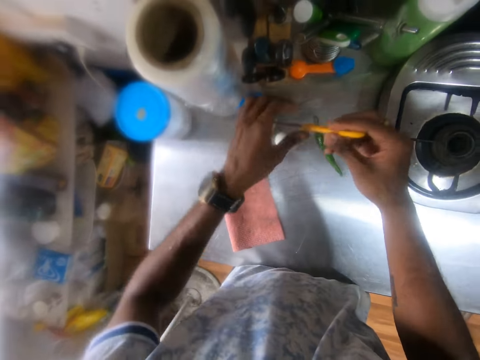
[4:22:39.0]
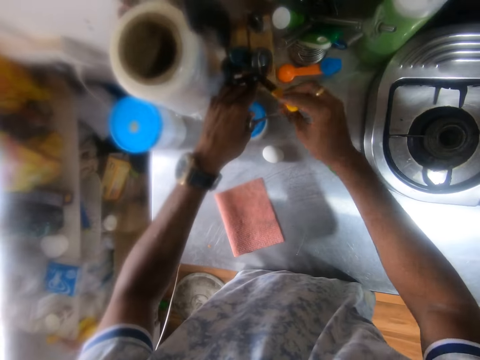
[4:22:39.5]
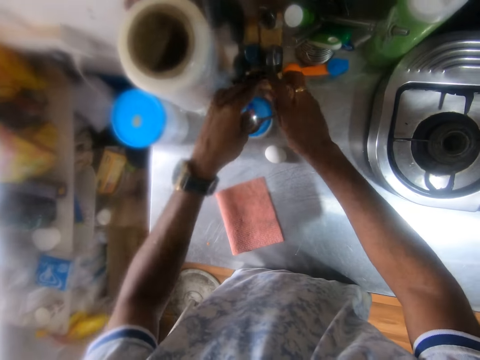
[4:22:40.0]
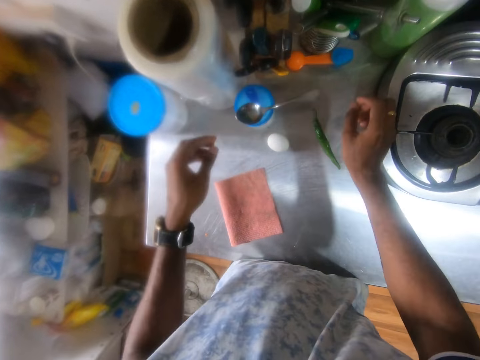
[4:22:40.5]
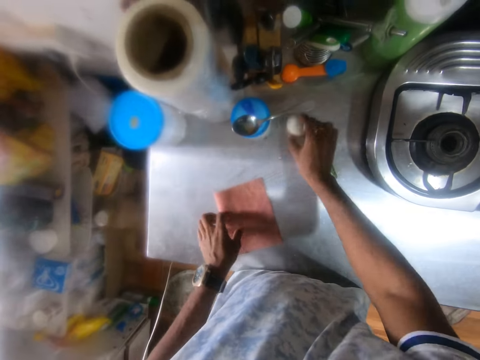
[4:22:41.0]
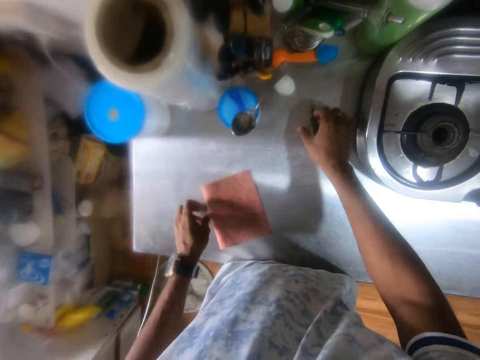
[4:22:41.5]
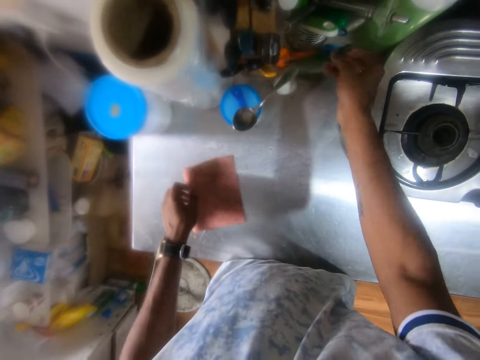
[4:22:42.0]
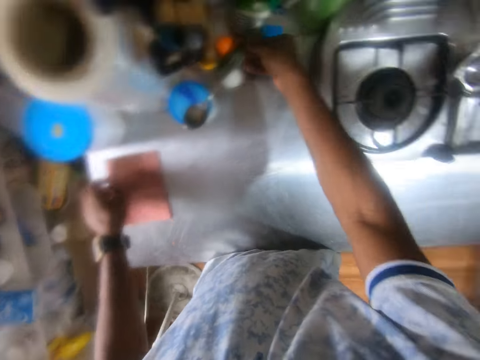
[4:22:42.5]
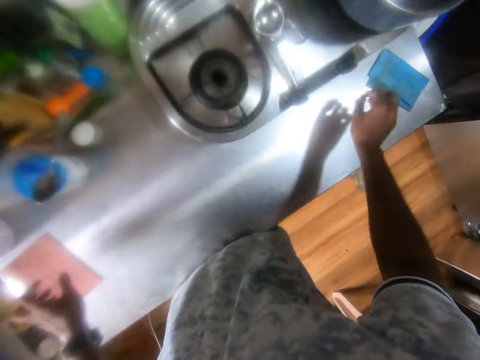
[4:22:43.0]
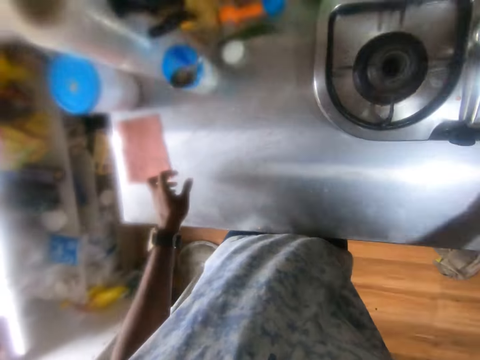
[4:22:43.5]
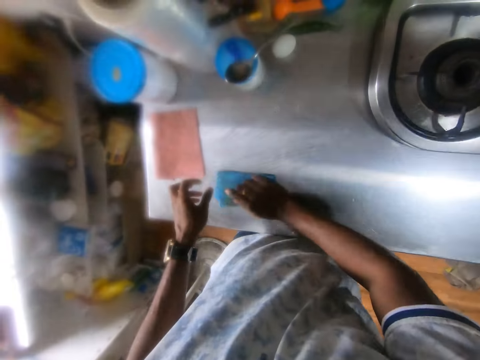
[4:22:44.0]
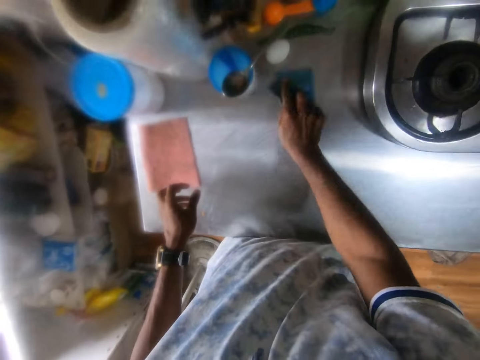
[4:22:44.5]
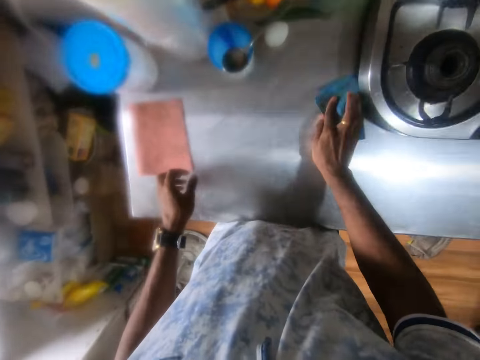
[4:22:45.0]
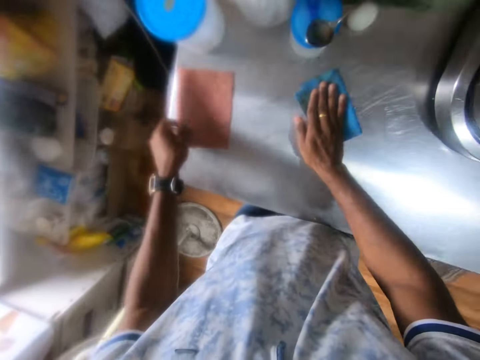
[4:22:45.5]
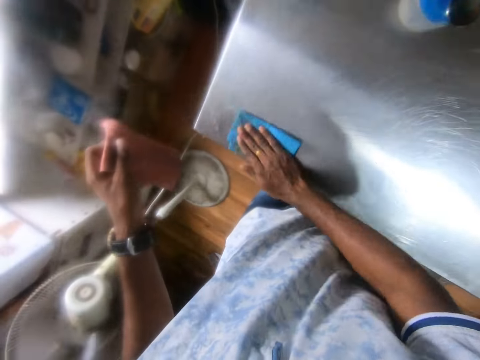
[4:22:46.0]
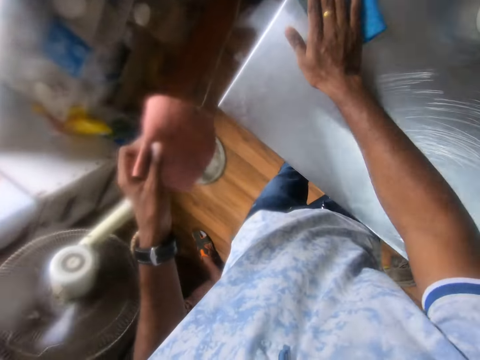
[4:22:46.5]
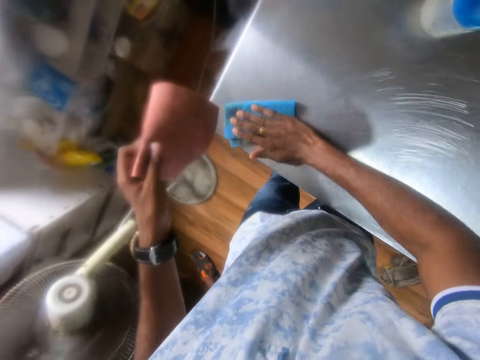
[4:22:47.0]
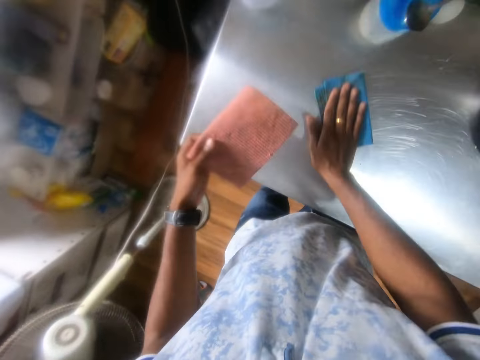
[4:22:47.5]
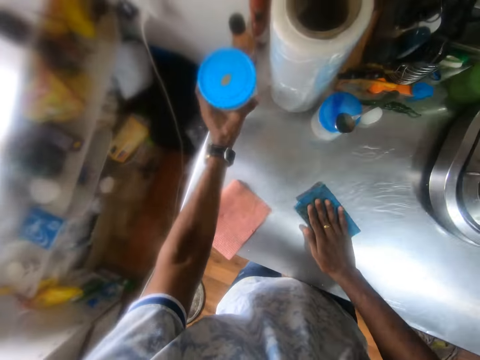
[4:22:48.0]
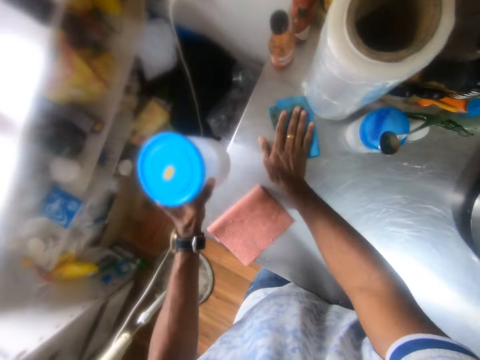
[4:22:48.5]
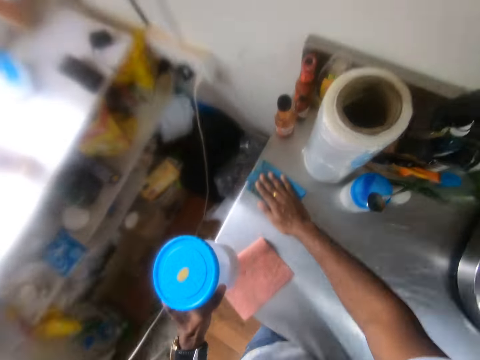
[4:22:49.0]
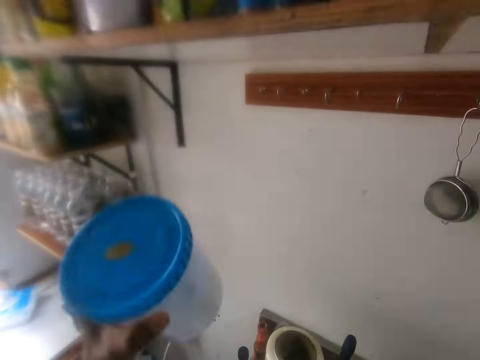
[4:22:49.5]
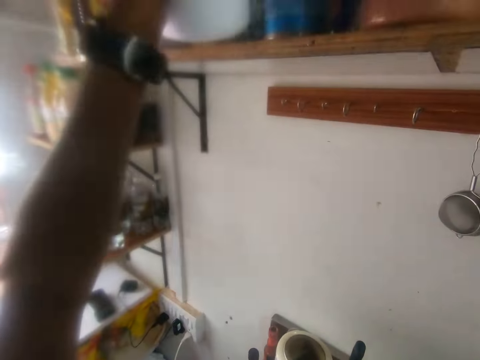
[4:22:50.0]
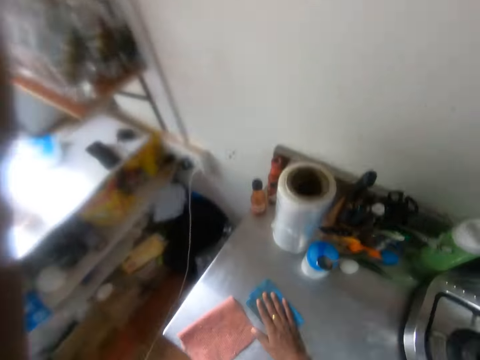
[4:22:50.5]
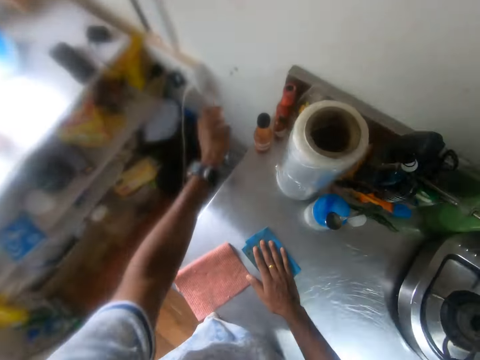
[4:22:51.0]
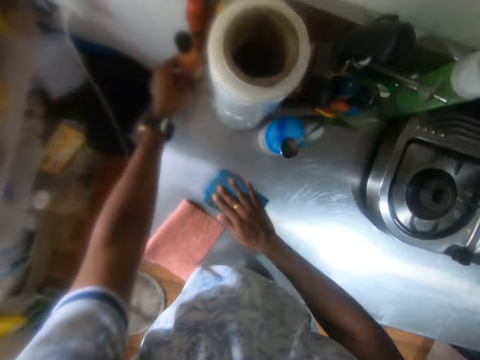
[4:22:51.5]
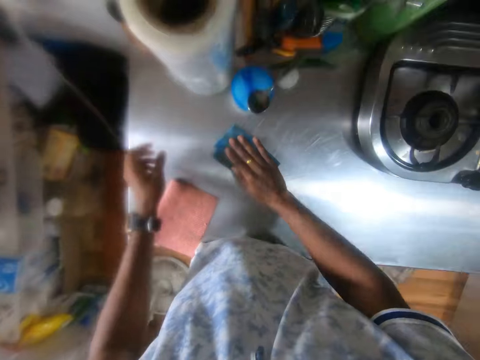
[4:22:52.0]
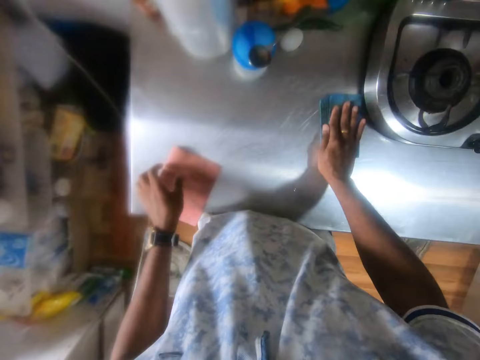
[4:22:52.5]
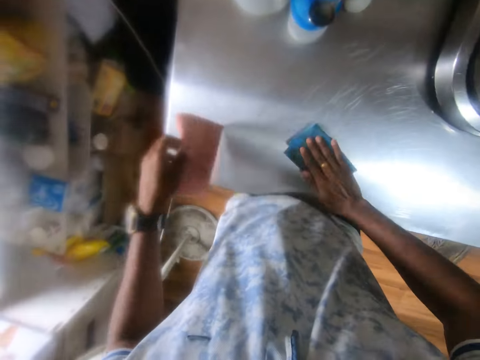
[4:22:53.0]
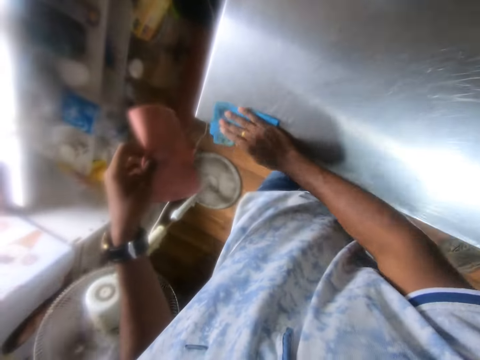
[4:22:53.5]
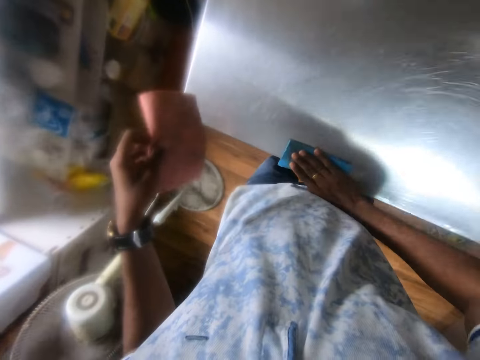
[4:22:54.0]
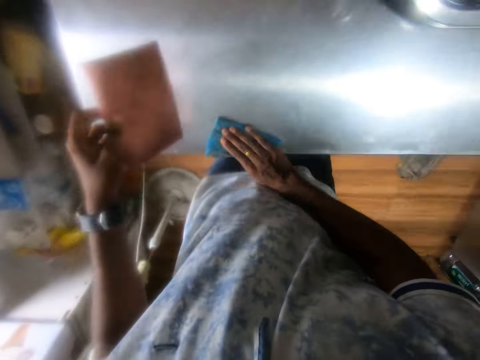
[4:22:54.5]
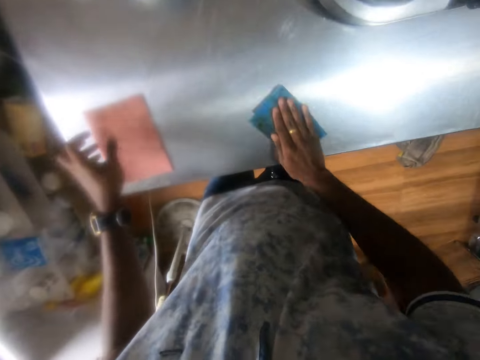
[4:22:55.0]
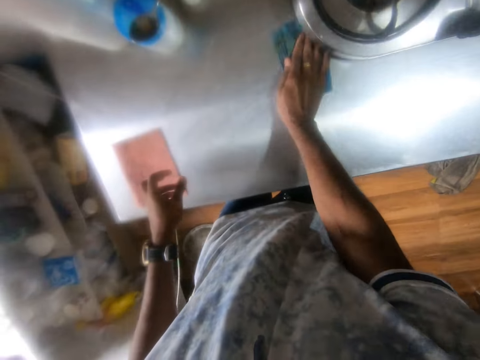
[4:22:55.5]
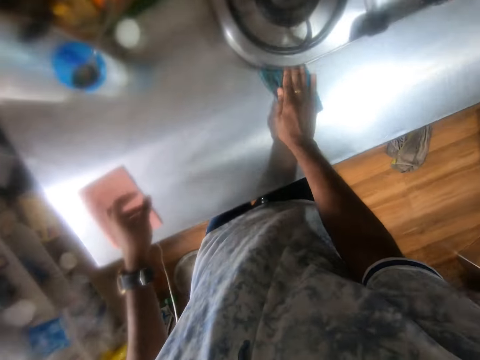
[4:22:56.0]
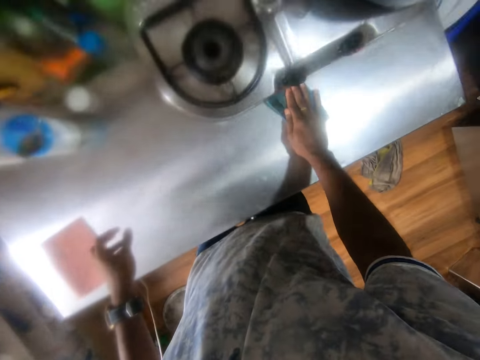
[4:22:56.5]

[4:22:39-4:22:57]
The camera wearer passes the knife from his left hand to his right hand. He drops the knife into a utensil storage on the kitchen cabinet with his right hand. He adjusts an egg on the kitchen cabinet with his right hand. He adjusts a plastic spoon on the kitchen cabinet with his right hand. He adjusts the cleaning cloth on the kitchen cabinet with his left hand. He picks the cloth from the kitchen cabinet with his right hand. He cleans the kitchen cabinet with the cloth in his right hand. He picks the cleaning cloth from the kitchen cabinet with his left hand. He drops the cleaning cloth on the kitchen cabinet with his left hand. He picks a container from the kitchen cabinet with his left hand. He drops the container on a wooden shelf with his left hand. He adjusts a bottle of sauce on the kitchen cabinet with his left hand. He cleans the kitchen cabinet with the cloth in his right hand. He picks the cleaning cloth from the kitchen cabinet with his left hand. He drops the cleaning cloth on the kitchen cabinet with his left hand.

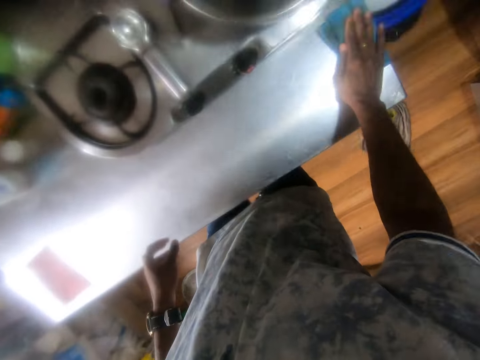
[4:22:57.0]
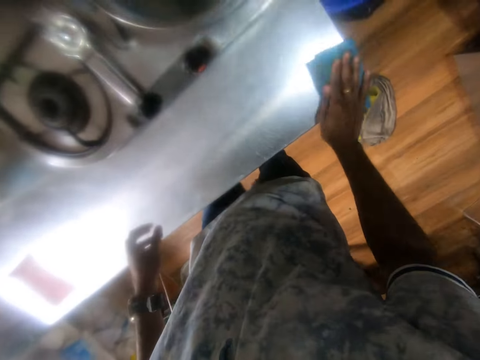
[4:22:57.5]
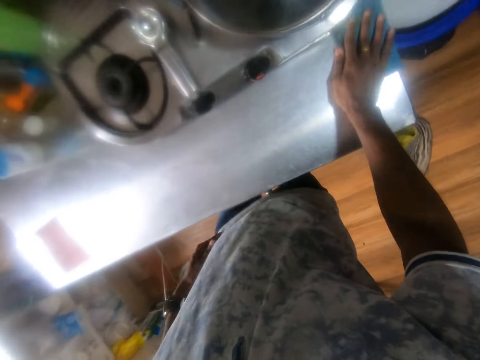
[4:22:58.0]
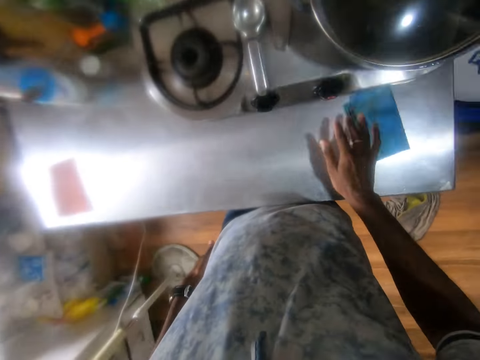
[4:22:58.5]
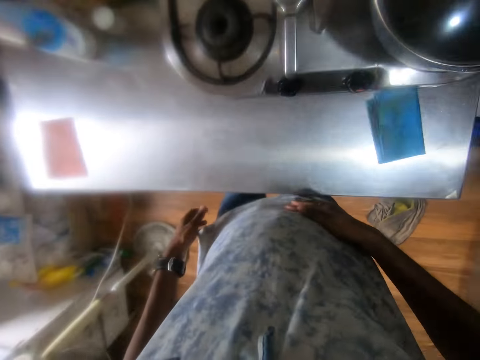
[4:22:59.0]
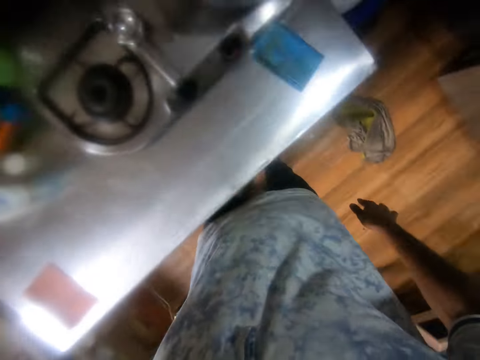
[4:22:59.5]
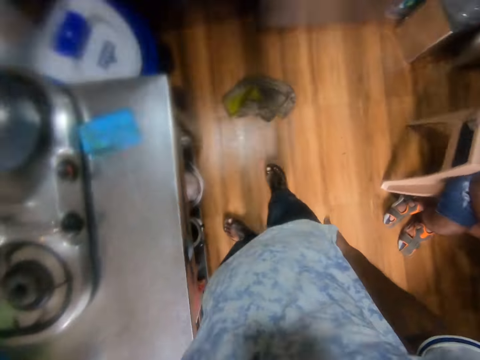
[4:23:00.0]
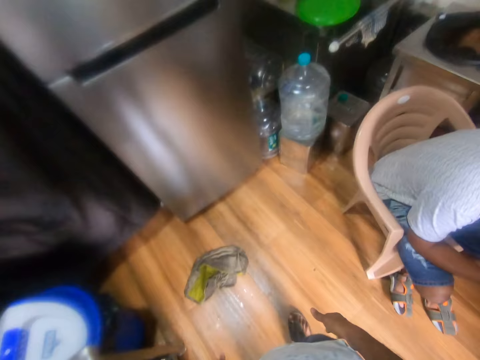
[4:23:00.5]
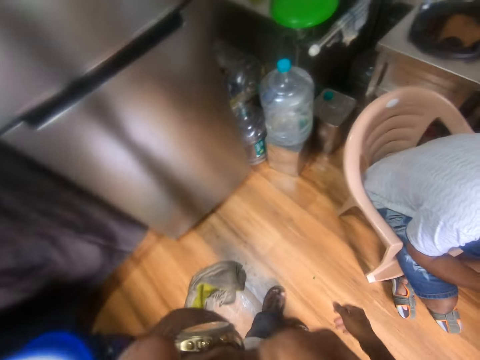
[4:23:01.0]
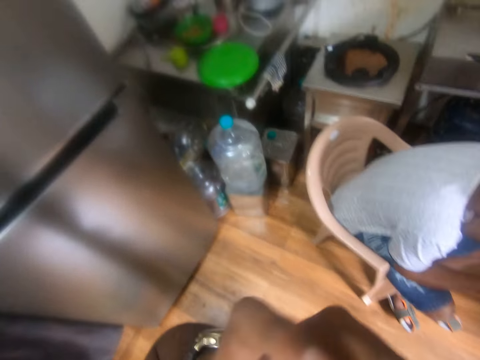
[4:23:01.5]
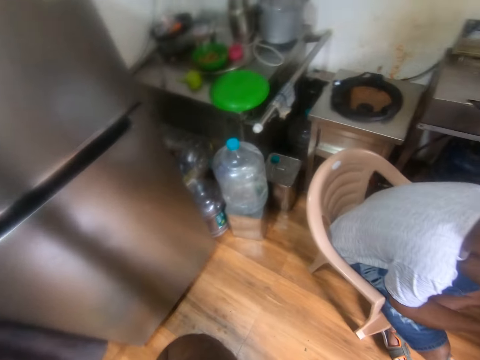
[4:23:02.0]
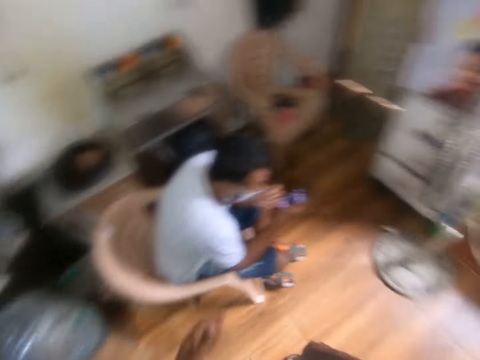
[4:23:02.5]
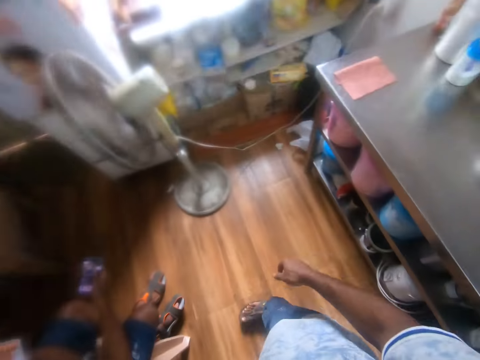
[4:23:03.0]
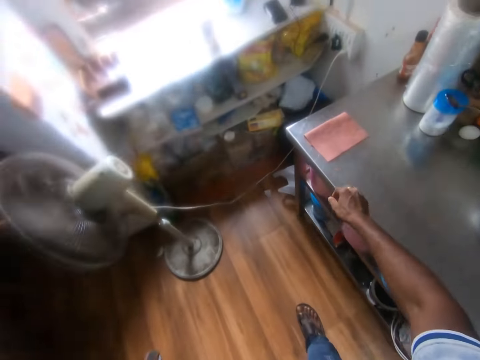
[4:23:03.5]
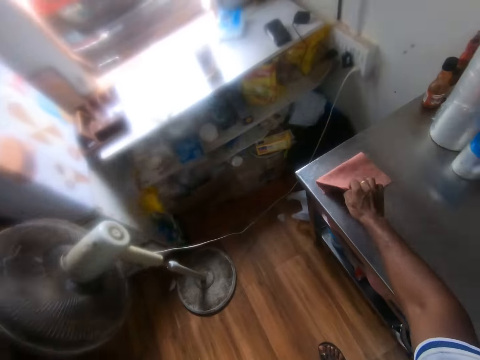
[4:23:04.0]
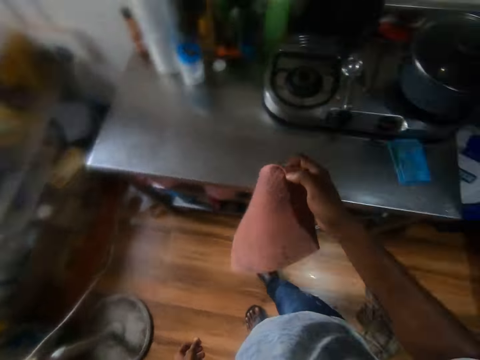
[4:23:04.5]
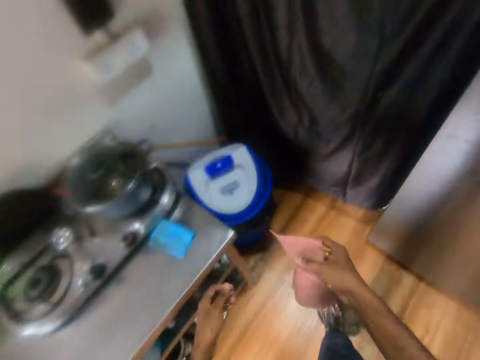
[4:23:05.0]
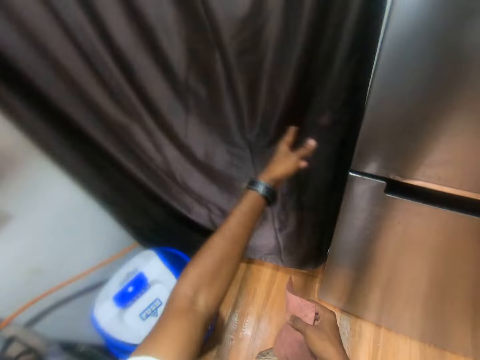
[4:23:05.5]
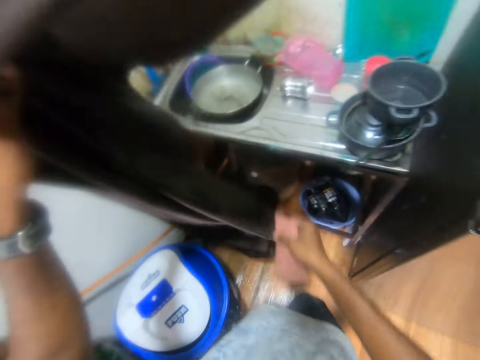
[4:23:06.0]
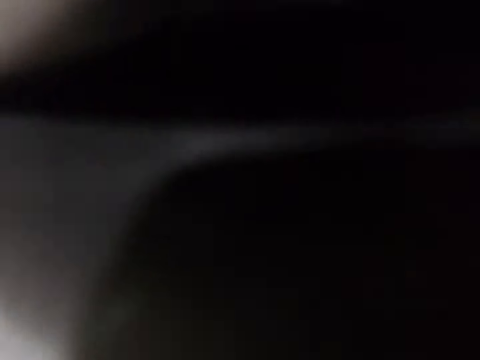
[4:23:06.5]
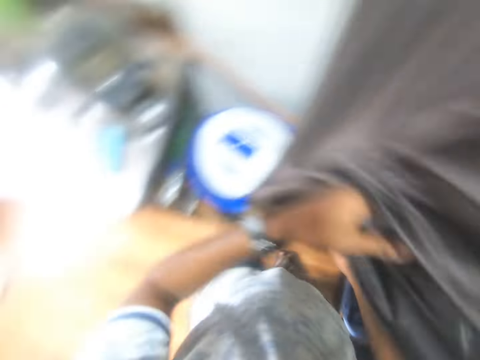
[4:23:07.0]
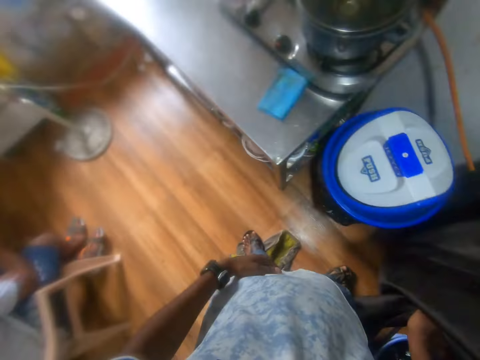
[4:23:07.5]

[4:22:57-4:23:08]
The camera wearer wipes his hands on his shirt. He wipes his hand on the cloth. He moves in the room. He touches his face with his left hand. He picks the cleaning cloth from the kitchen cabinet with his right hand. He moves in the room. He opens the kitchen curtain with his left hand. He holds the curtain. He drops the cleaning cloth on the kitchen basin with his right hand. He moves in the room.
